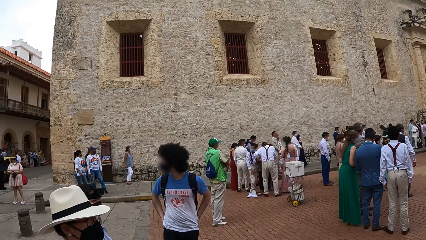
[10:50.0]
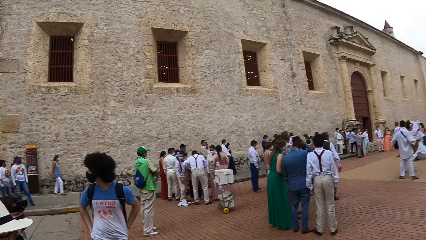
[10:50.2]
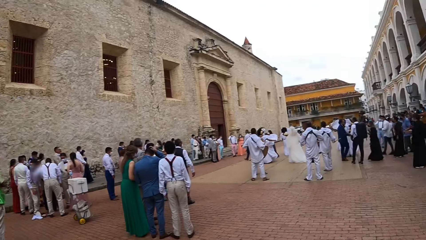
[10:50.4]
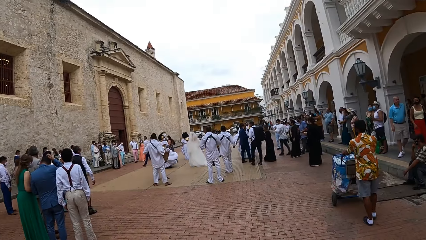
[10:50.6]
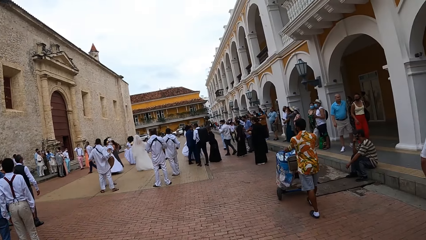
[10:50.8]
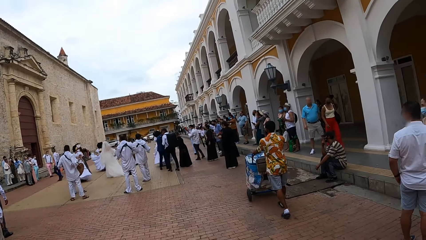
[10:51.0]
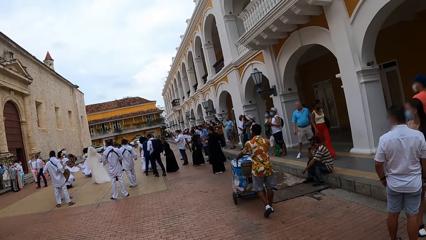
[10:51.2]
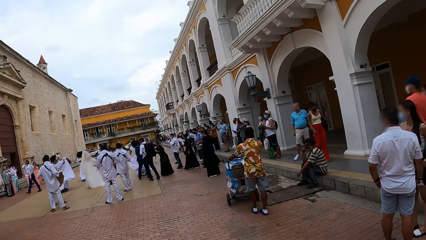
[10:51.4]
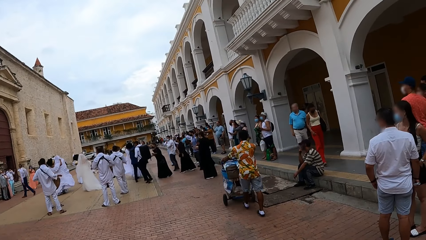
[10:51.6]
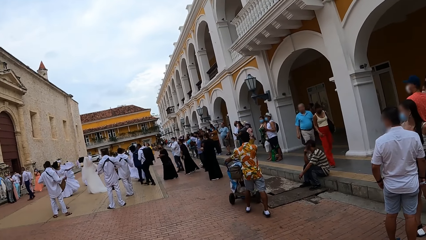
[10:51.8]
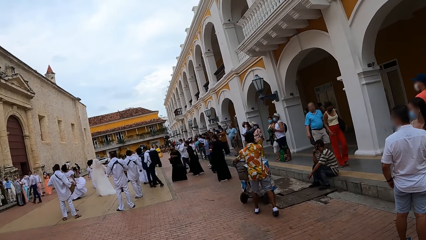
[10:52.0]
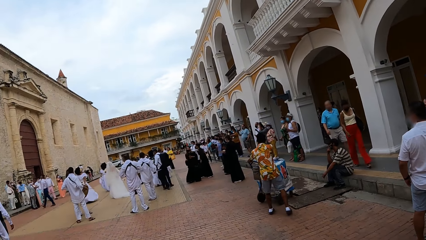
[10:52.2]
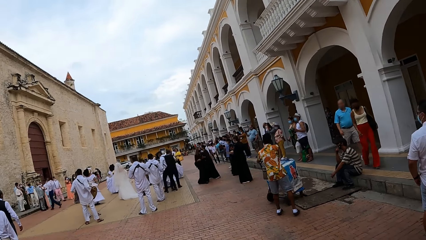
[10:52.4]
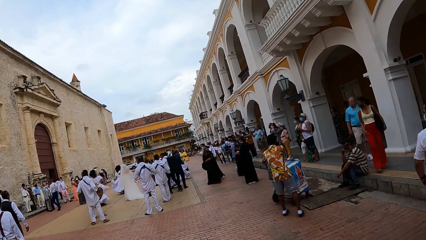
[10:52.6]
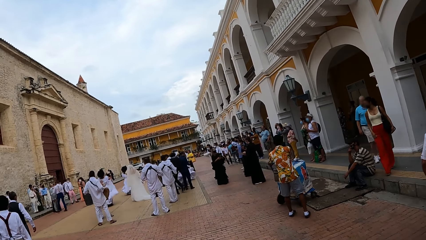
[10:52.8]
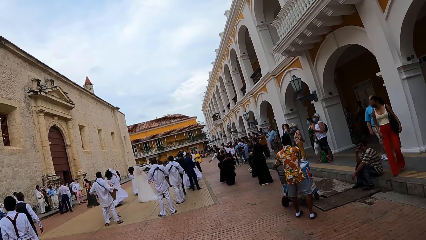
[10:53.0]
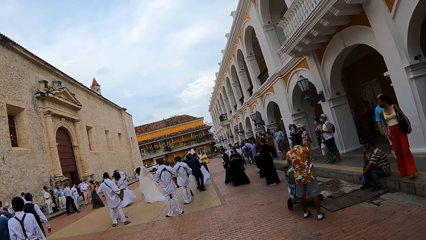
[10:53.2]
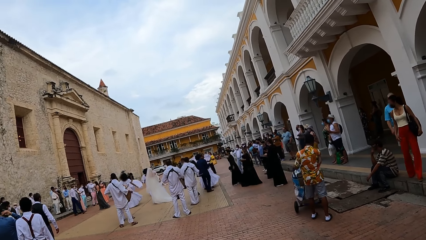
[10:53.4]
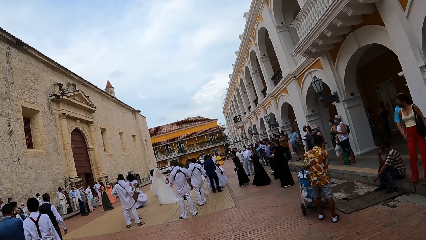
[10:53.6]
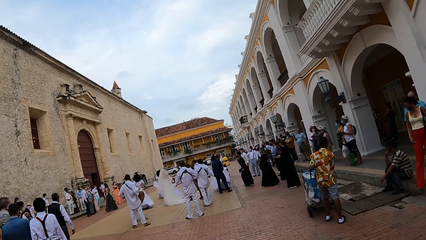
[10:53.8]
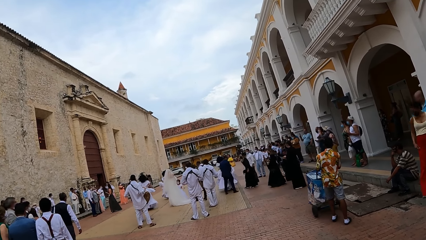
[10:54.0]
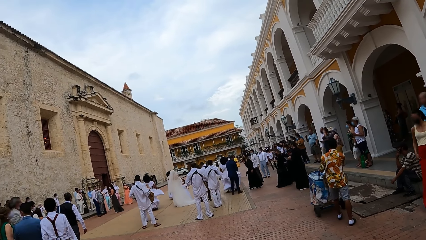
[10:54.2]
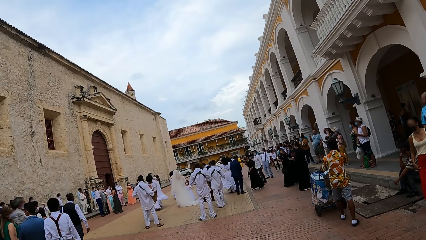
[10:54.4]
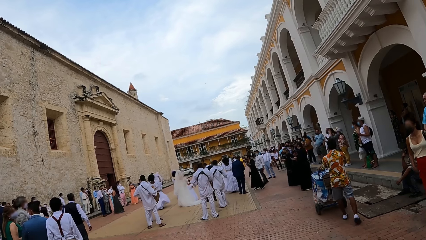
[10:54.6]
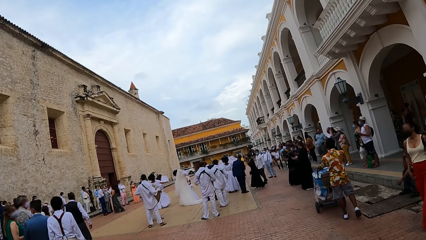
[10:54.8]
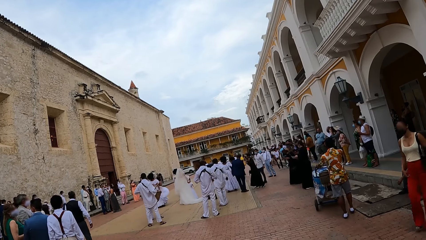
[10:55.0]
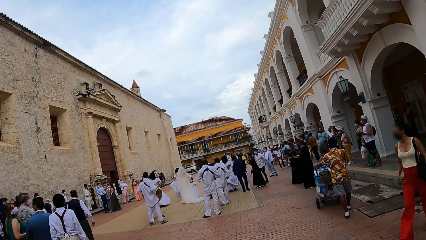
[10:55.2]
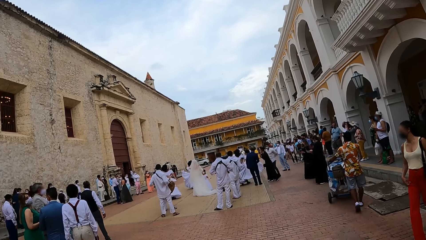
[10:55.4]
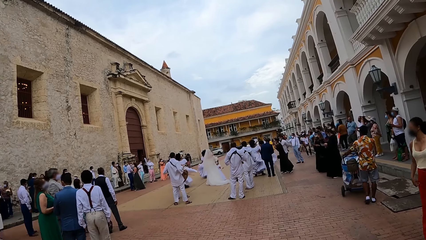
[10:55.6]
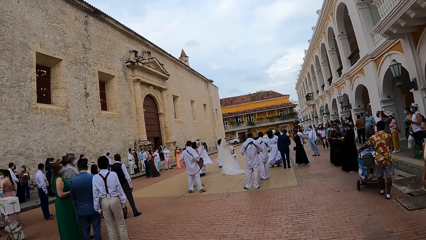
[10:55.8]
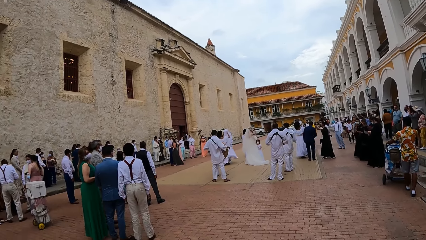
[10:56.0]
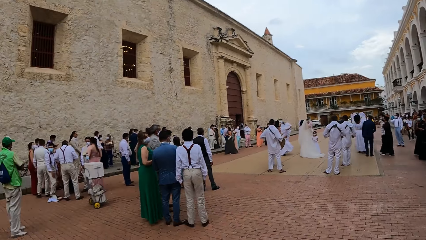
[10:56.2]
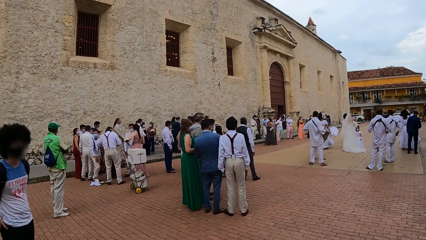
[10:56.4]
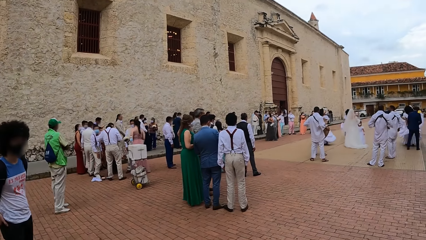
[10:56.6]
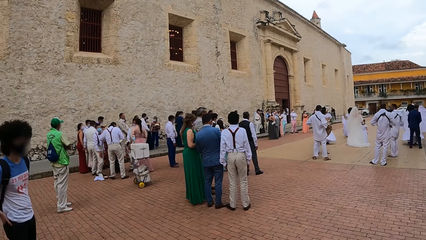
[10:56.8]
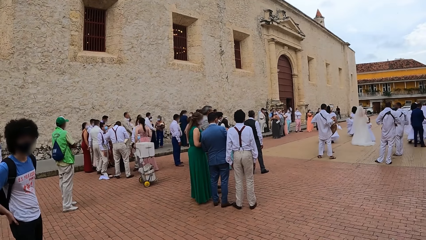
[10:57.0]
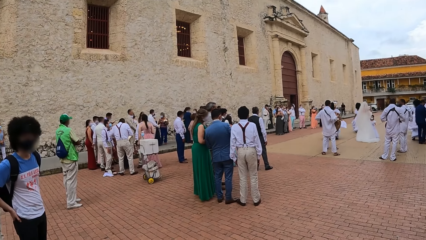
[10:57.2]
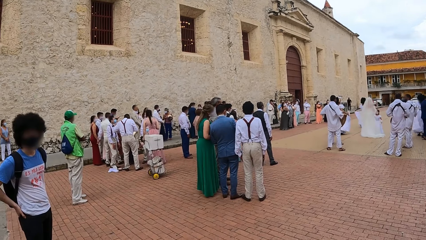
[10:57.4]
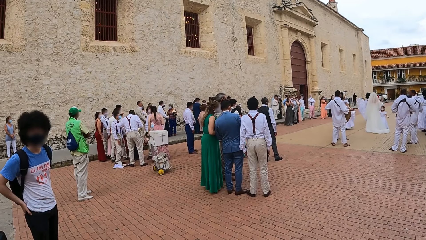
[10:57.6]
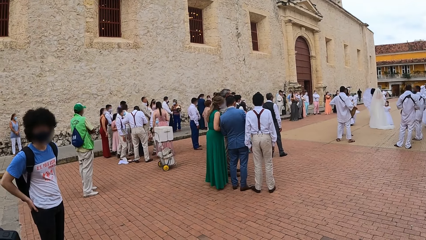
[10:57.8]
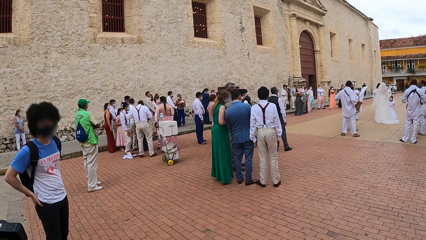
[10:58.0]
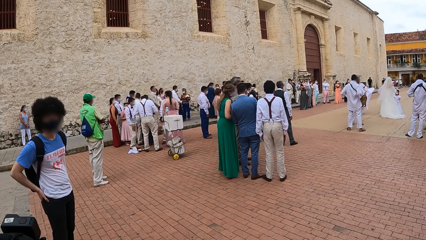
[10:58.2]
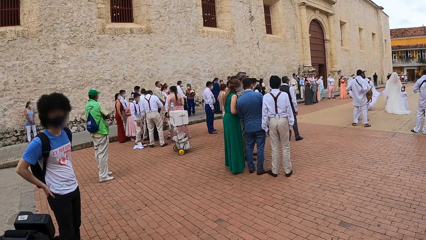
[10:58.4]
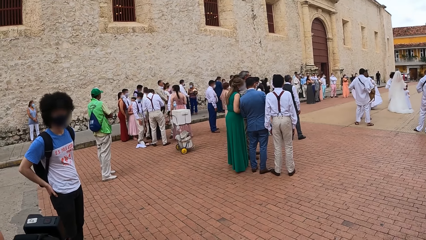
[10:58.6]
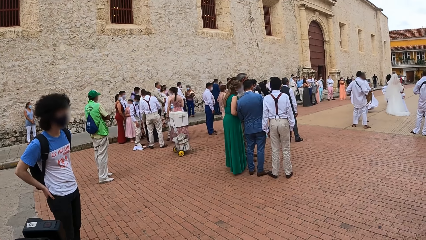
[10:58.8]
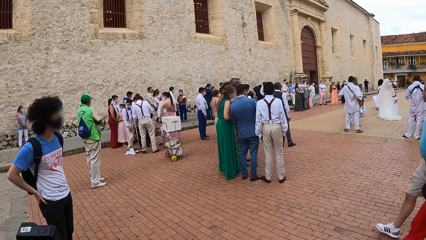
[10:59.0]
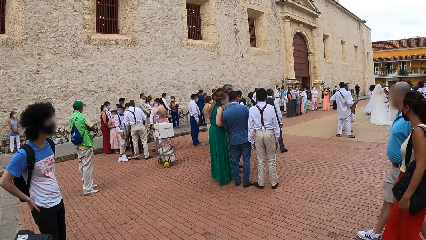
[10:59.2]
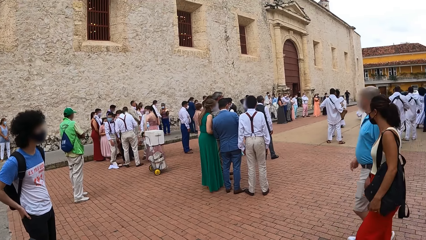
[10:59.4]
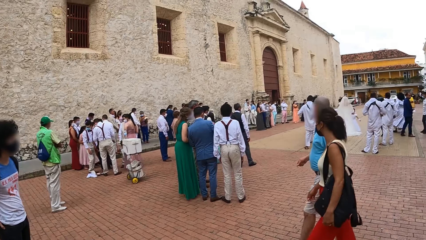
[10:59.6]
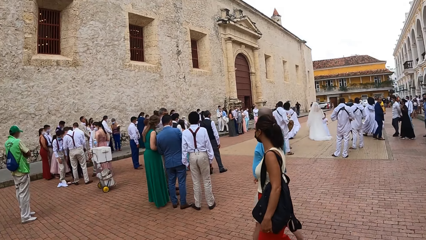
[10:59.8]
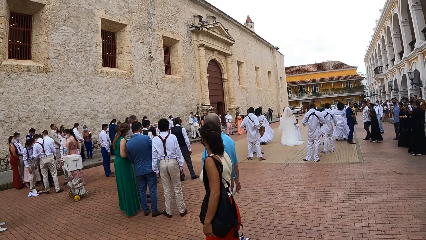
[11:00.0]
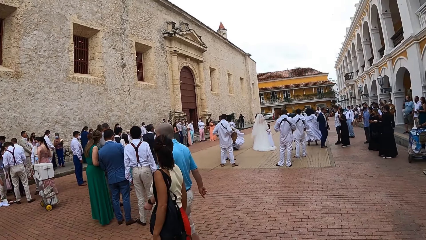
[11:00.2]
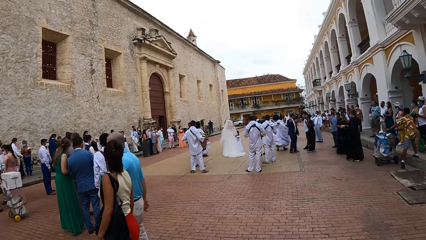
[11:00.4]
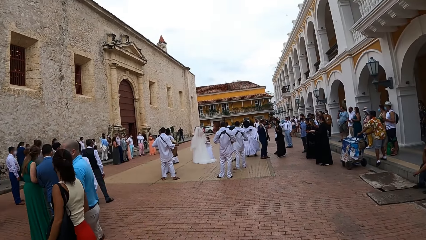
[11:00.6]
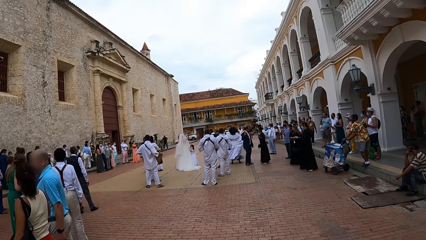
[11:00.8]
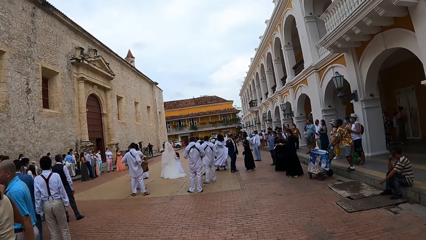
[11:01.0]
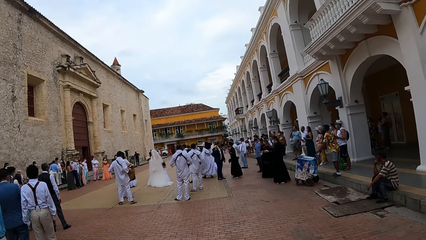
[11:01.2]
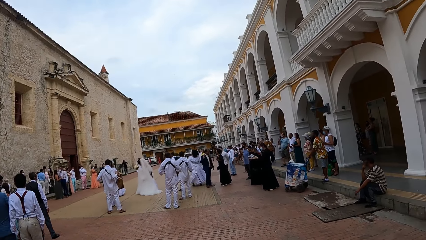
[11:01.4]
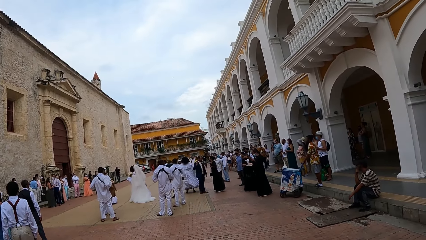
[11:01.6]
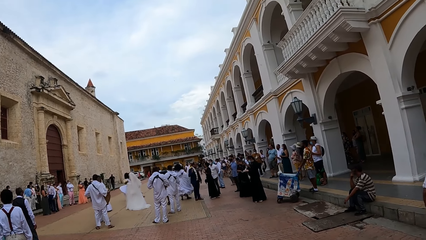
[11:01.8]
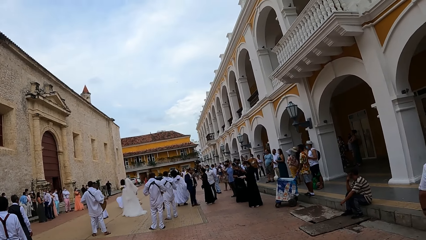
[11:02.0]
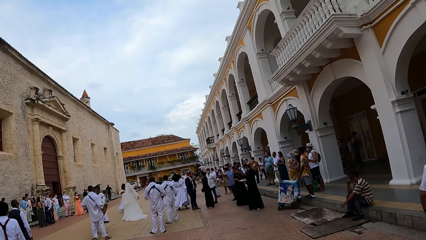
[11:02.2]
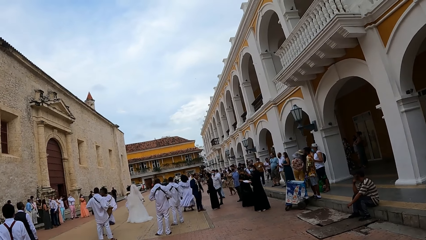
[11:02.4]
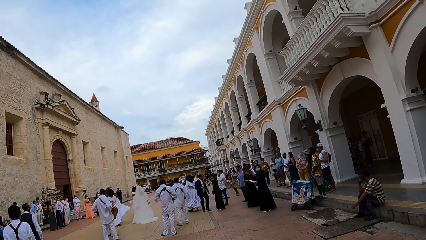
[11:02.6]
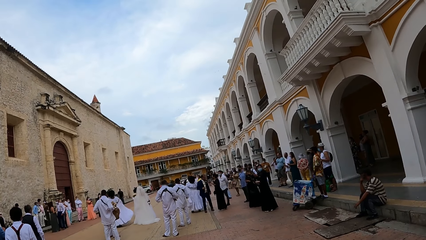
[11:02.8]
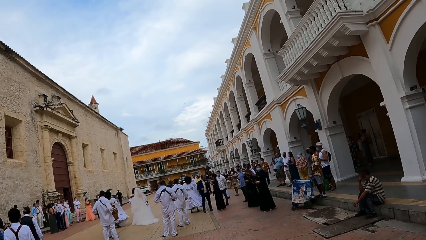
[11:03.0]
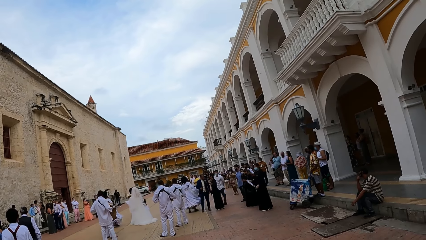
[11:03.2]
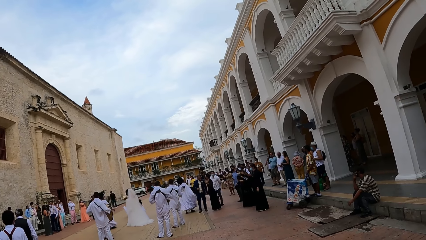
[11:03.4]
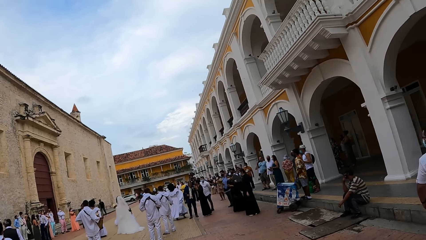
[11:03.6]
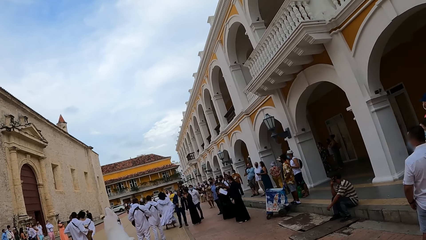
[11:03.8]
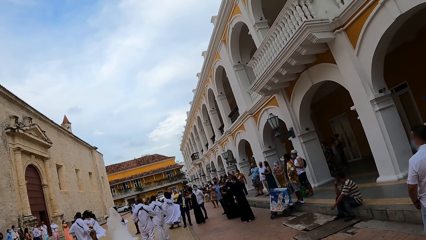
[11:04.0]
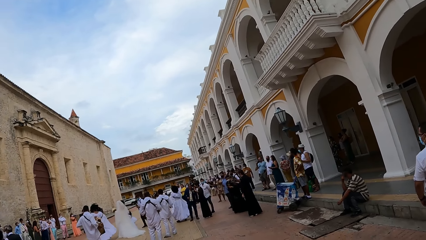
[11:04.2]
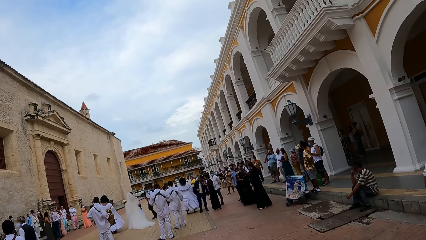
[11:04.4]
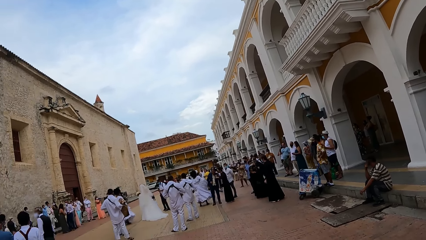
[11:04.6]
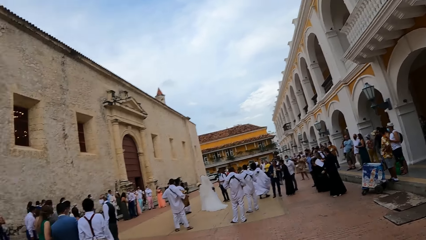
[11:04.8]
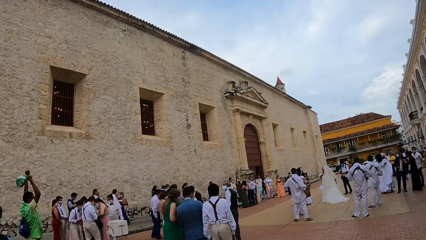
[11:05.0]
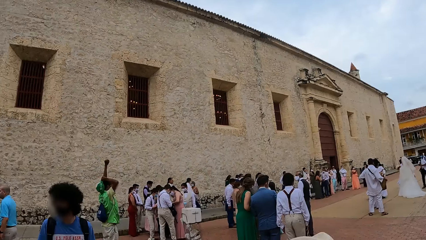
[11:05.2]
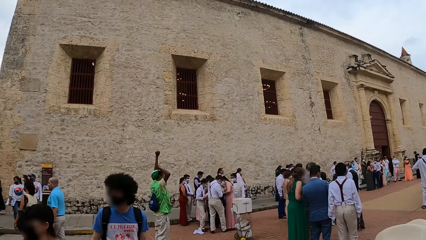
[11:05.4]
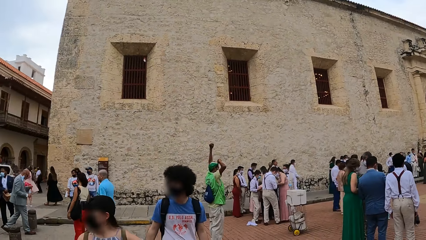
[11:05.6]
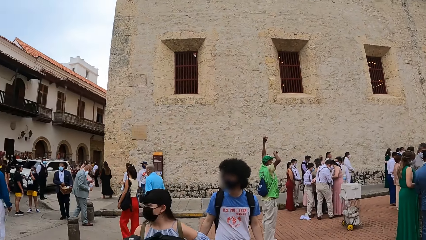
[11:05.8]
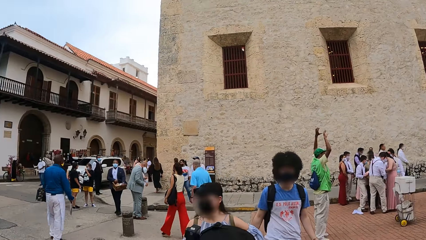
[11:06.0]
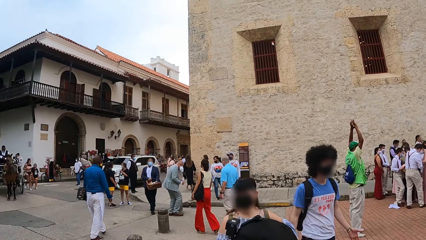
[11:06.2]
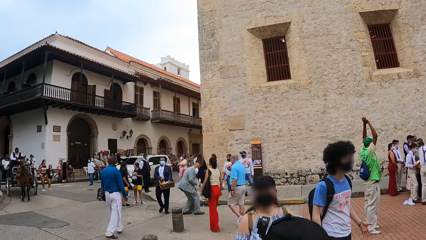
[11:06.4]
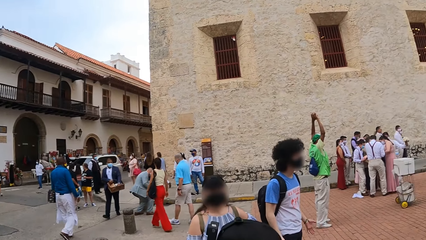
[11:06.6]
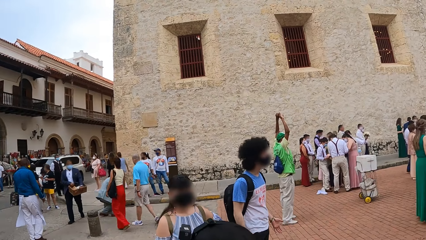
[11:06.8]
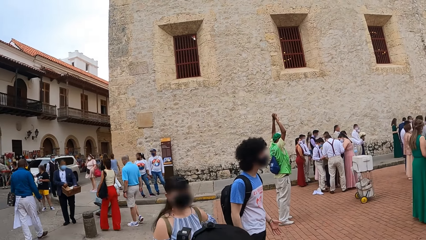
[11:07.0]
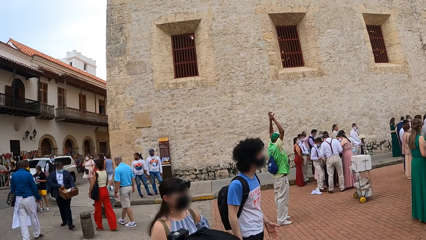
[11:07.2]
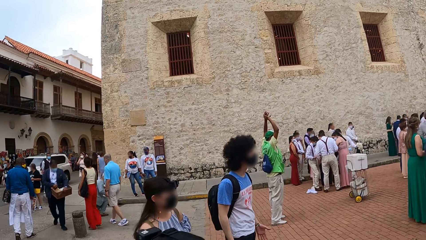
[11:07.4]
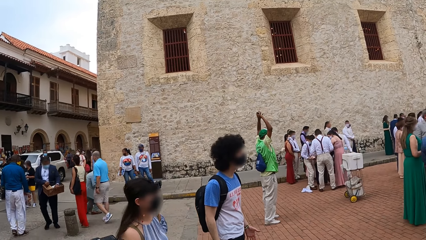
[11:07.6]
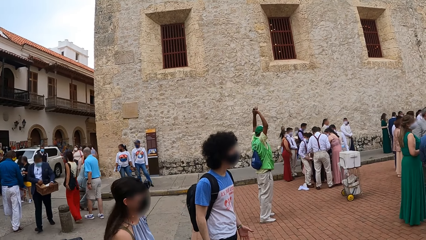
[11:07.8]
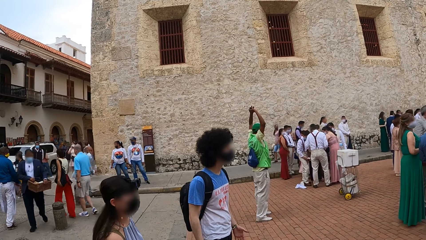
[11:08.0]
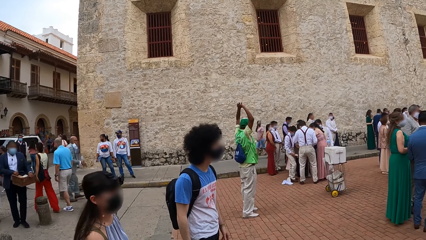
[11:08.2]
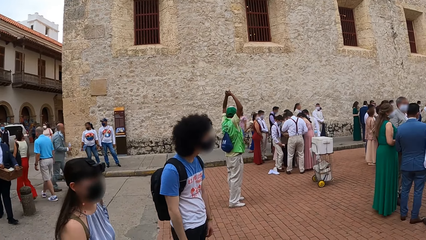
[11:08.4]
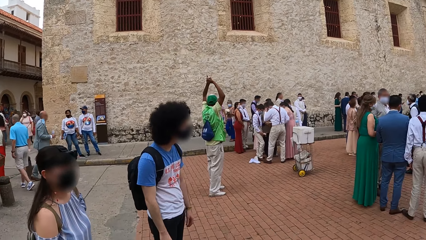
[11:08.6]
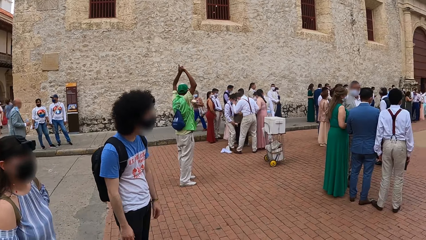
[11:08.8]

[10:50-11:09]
The camera wearer stares at the dancers. They look around the street.
